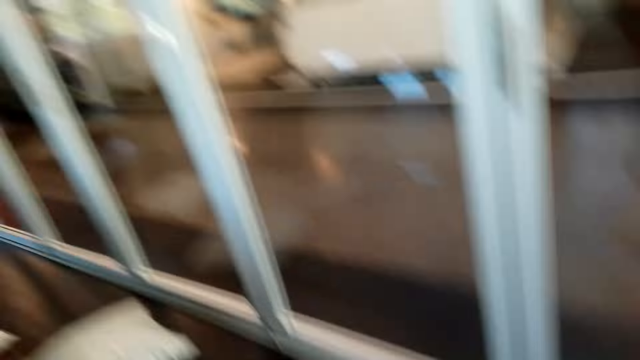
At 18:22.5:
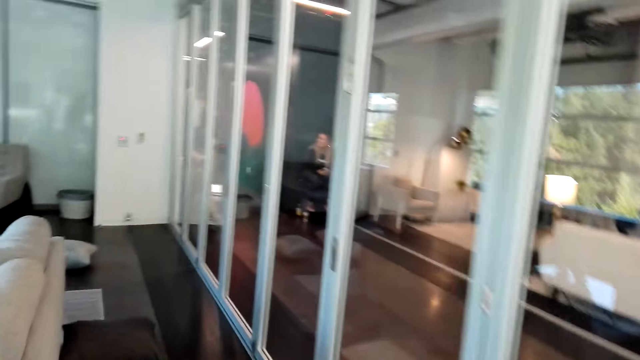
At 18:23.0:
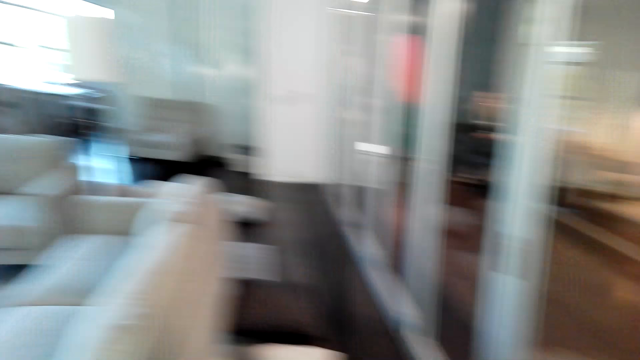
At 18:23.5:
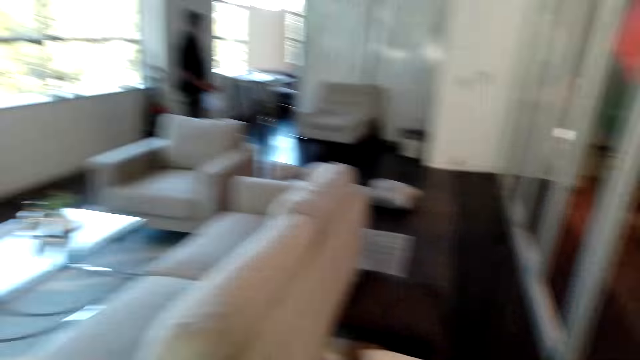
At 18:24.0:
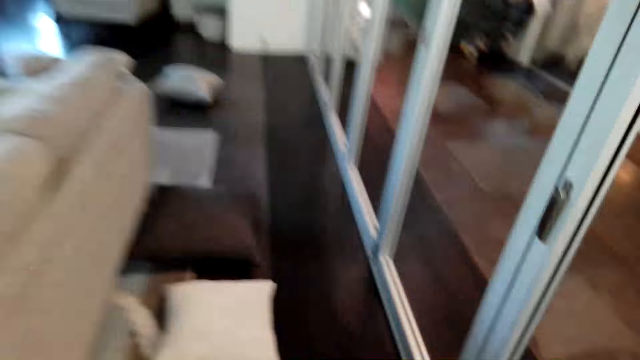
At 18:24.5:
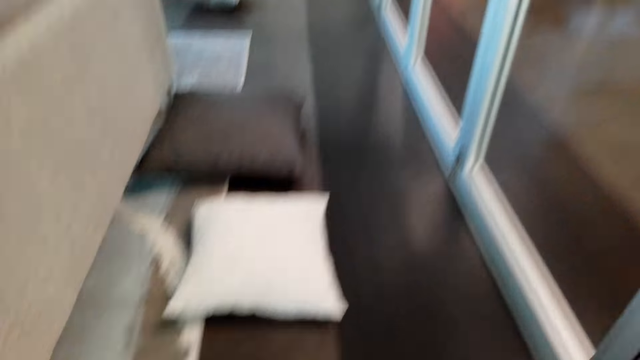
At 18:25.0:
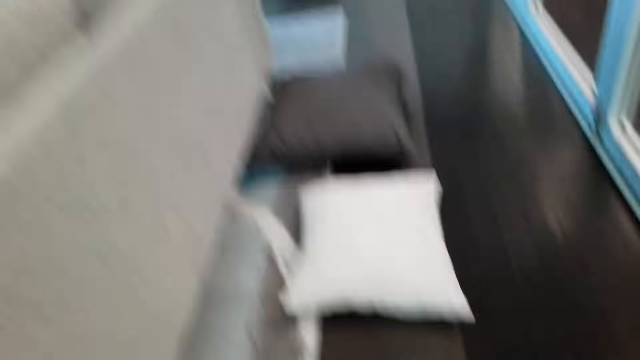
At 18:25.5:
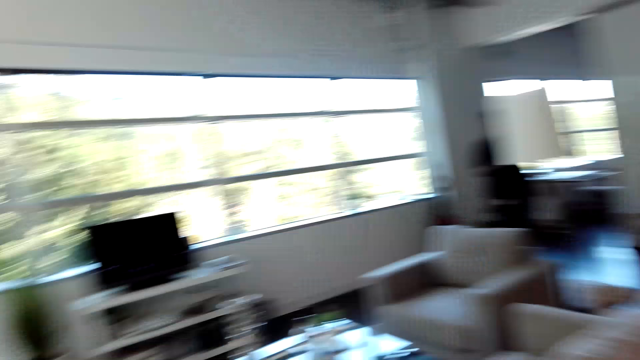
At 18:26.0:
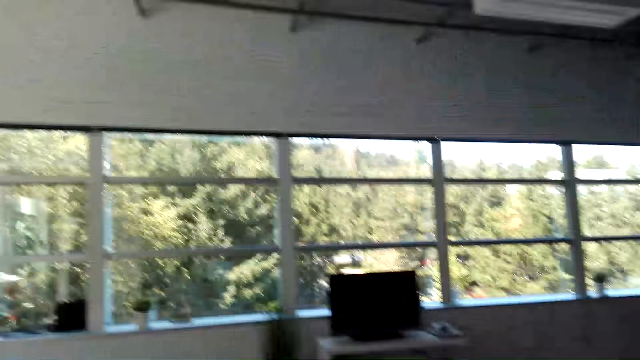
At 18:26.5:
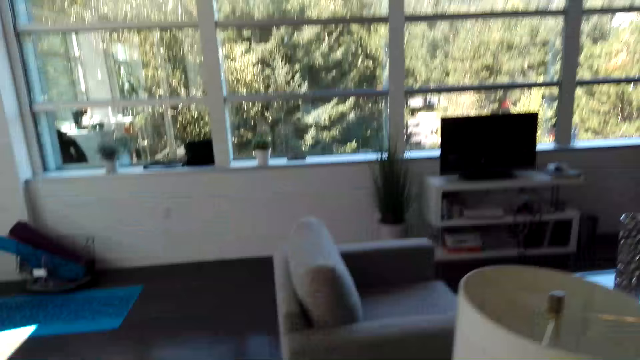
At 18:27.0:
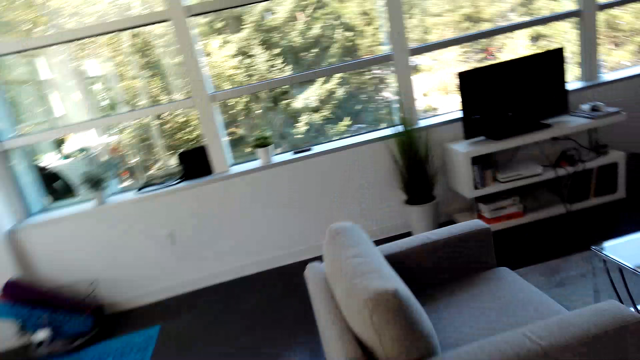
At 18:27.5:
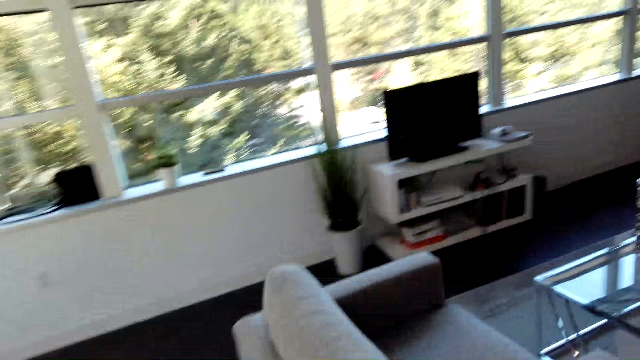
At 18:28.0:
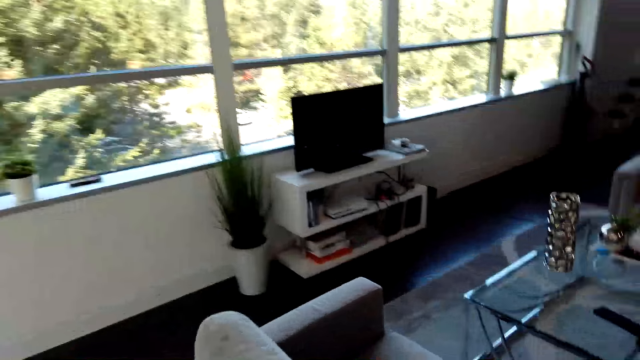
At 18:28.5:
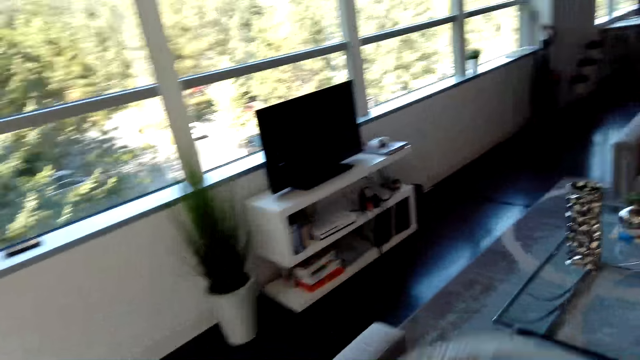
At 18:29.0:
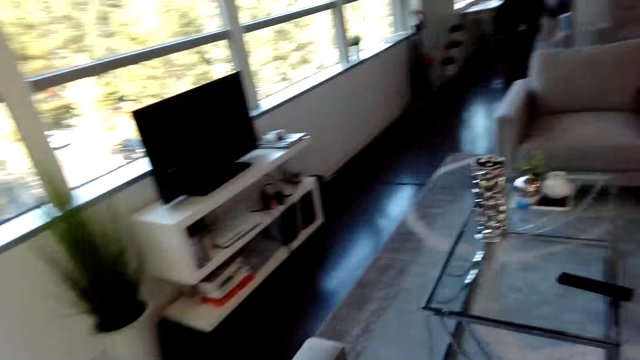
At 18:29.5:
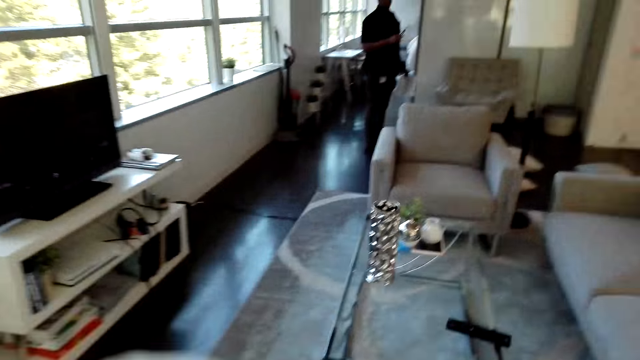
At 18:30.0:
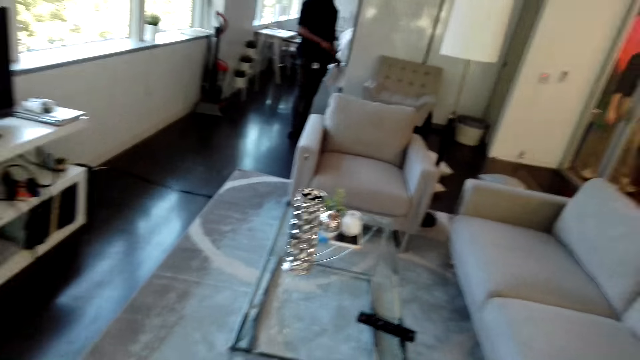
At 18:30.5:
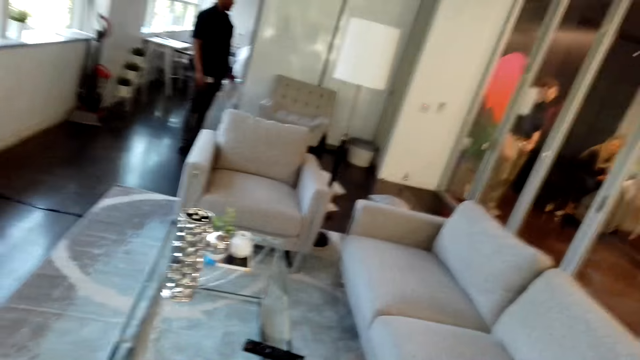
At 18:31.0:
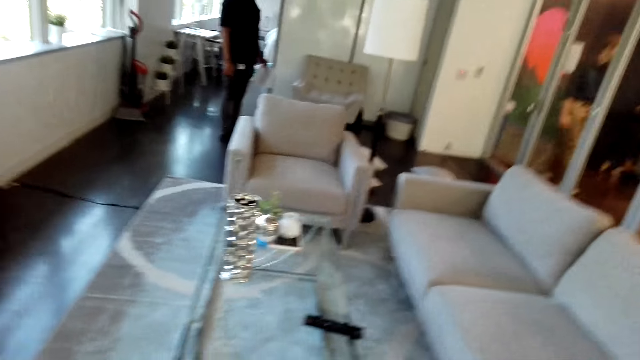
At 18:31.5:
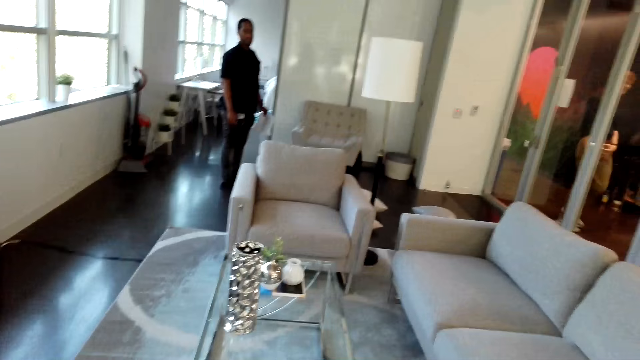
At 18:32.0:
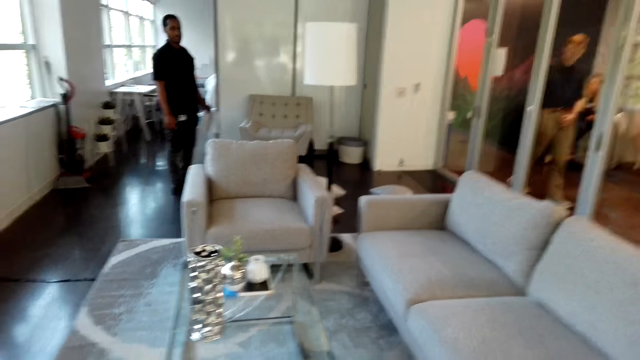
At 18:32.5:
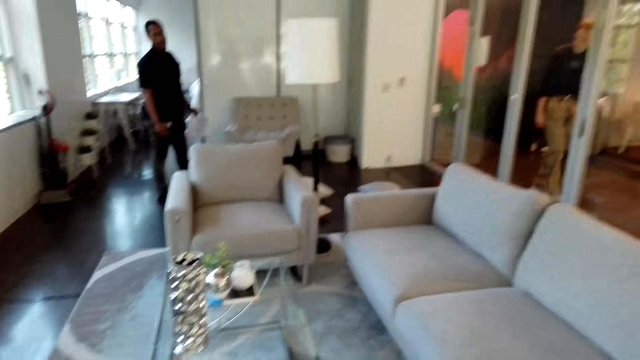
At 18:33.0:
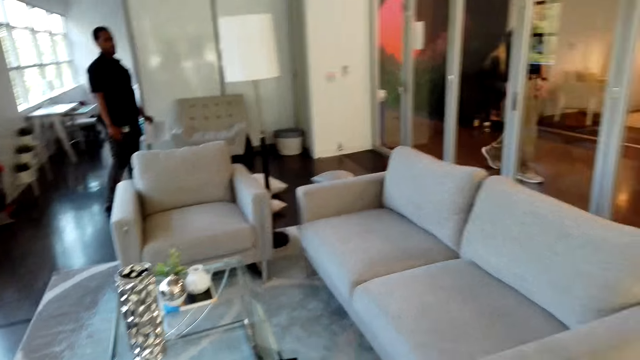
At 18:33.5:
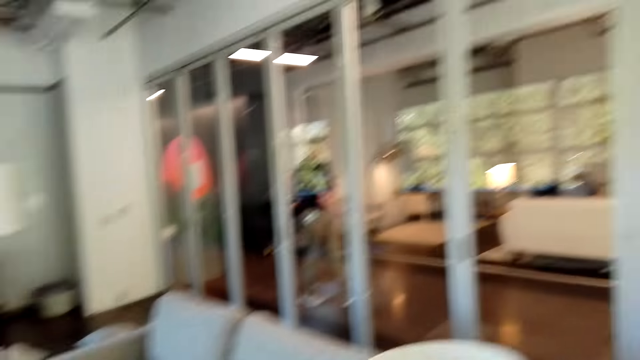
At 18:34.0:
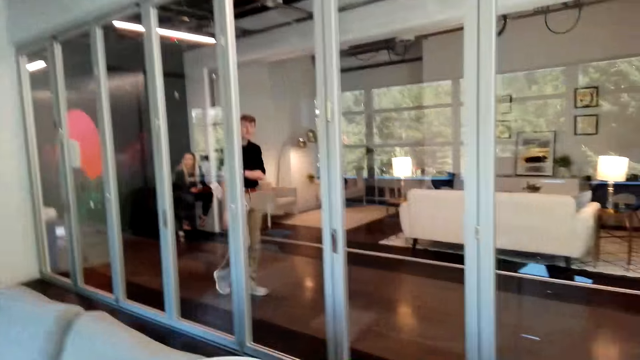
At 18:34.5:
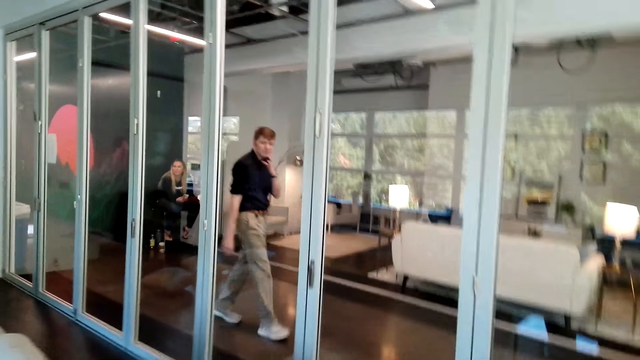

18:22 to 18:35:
The camera wearer talks to a man.

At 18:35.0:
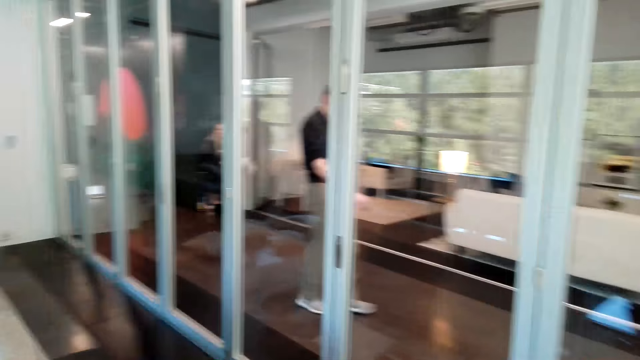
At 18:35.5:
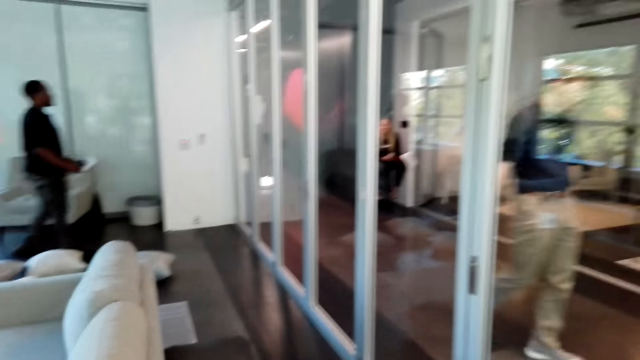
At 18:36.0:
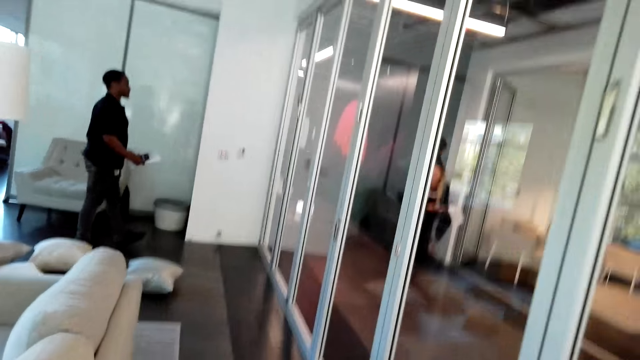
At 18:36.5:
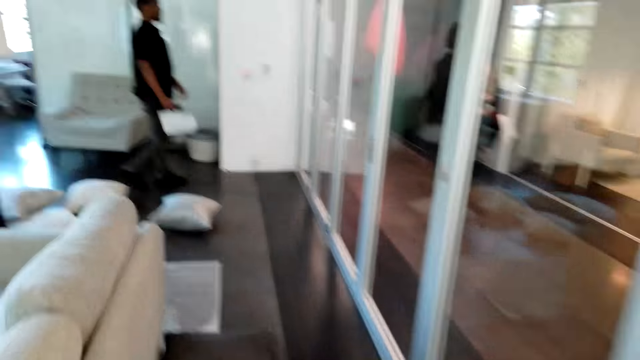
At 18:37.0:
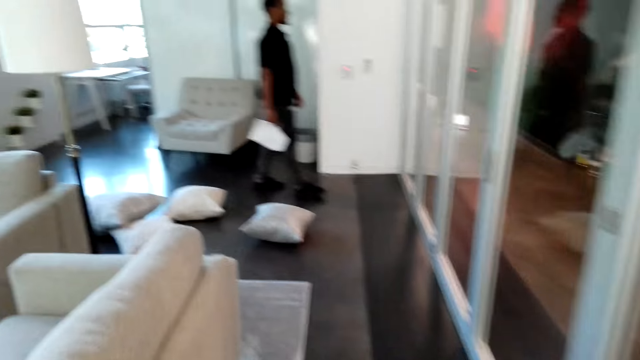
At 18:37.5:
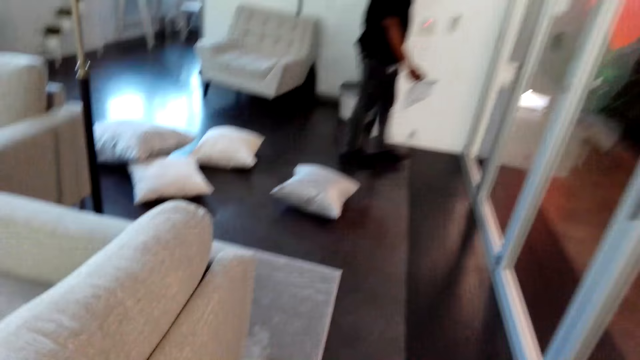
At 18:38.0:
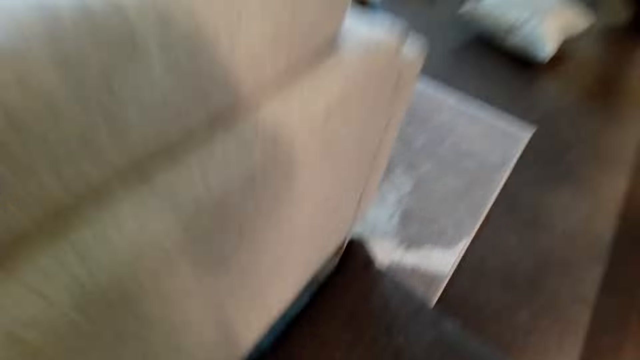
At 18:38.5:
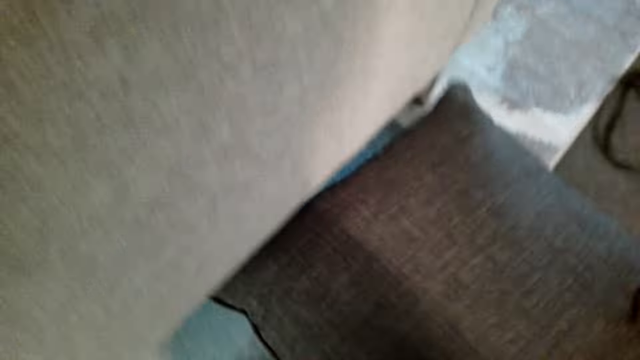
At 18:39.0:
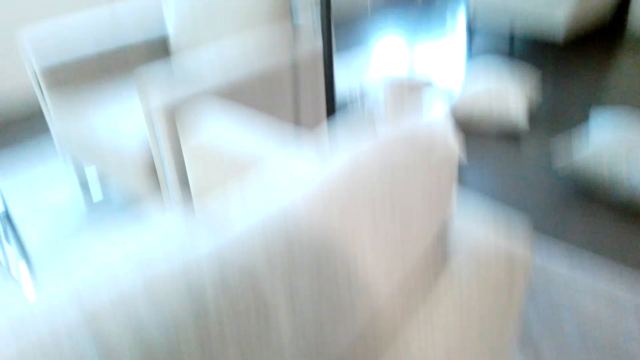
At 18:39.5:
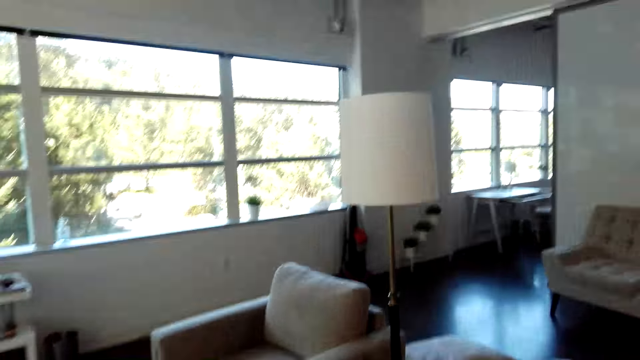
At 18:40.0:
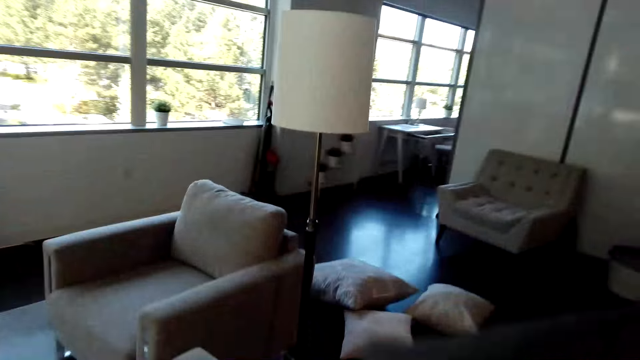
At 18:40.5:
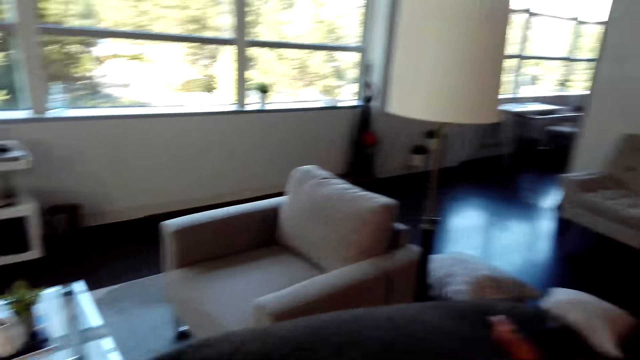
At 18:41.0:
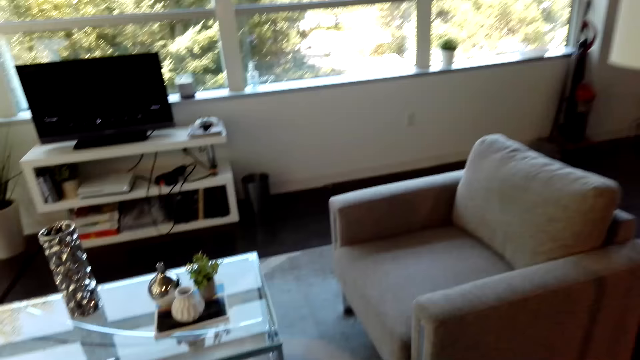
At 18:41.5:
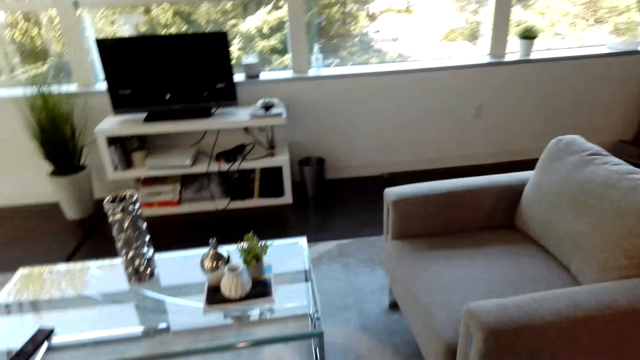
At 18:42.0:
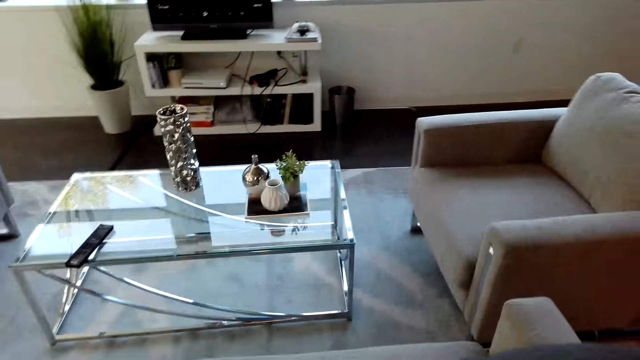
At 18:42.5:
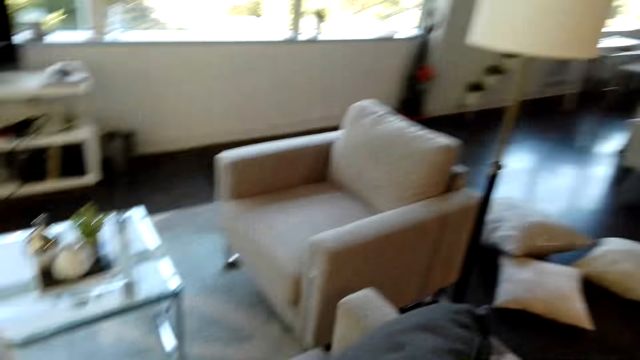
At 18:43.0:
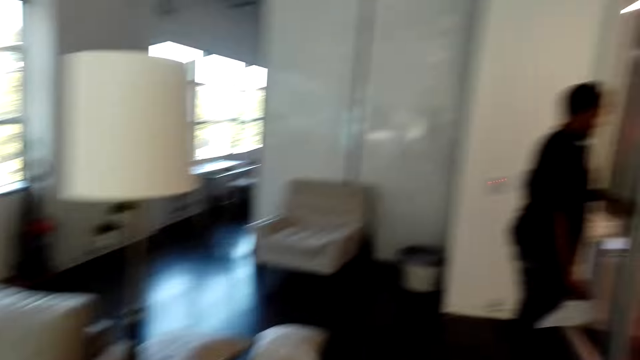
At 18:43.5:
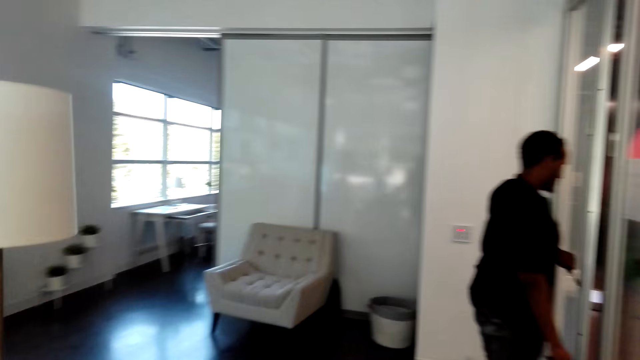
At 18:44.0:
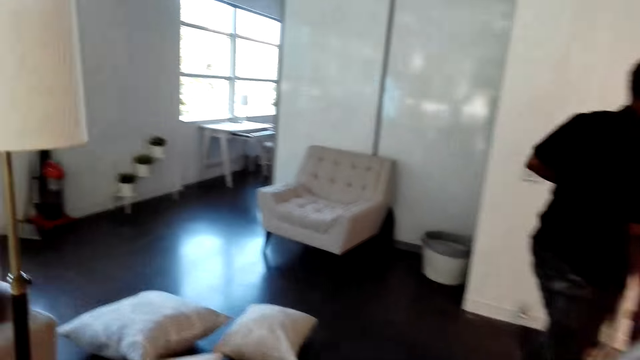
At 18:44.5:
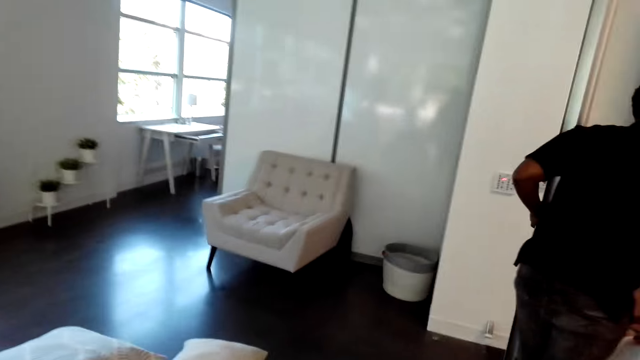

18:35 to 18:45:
A man walks around the room. The camera wearer picks up a pillow. They walk around the room. They look around.
